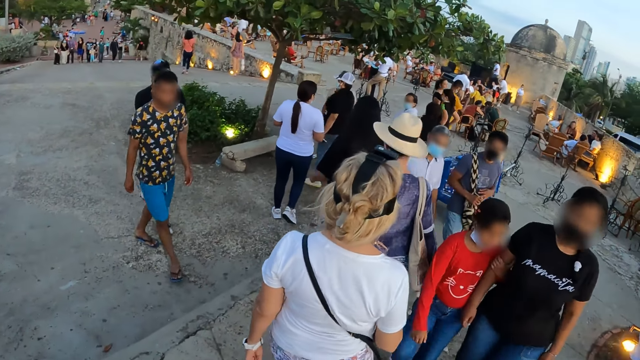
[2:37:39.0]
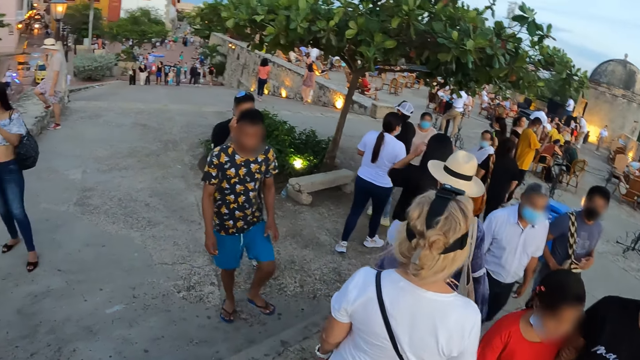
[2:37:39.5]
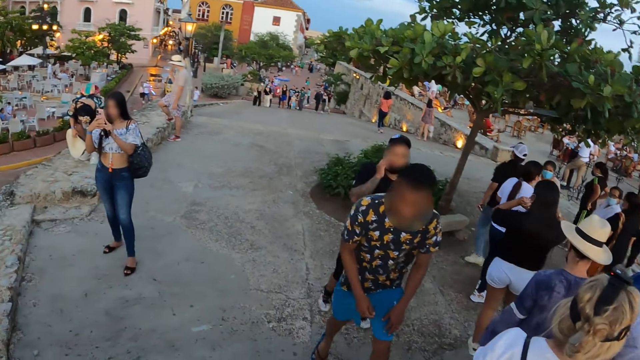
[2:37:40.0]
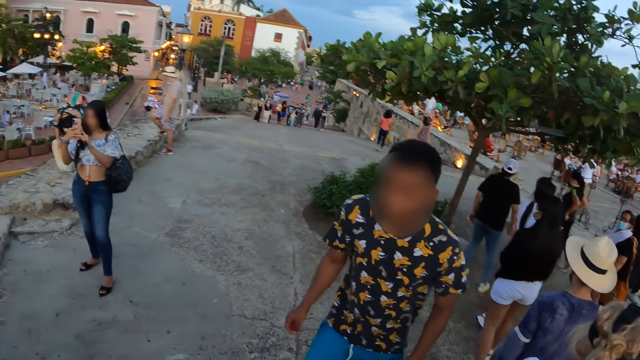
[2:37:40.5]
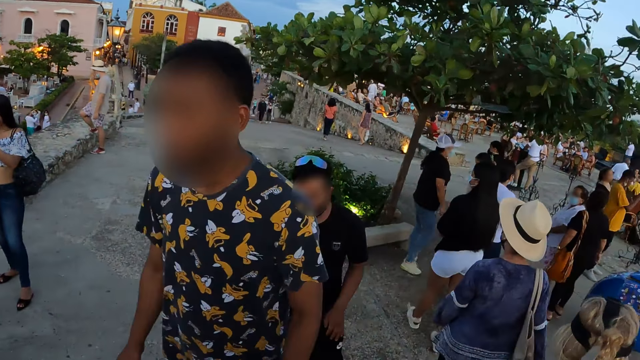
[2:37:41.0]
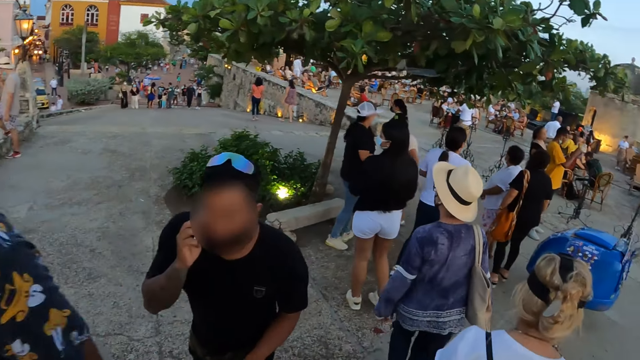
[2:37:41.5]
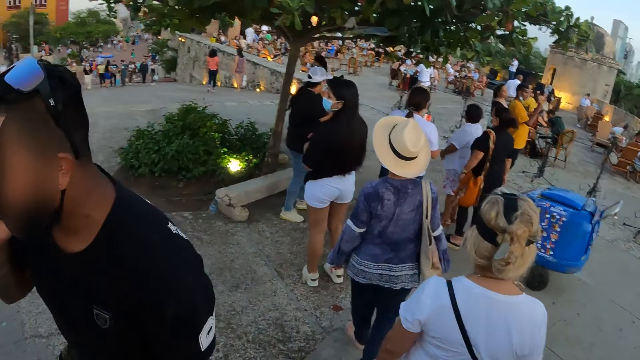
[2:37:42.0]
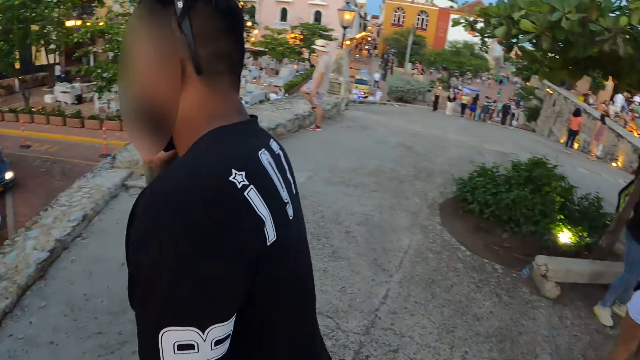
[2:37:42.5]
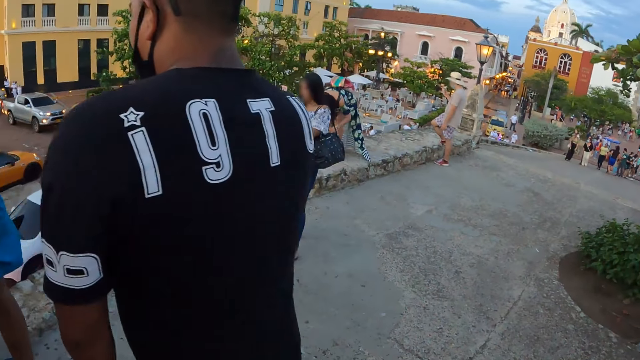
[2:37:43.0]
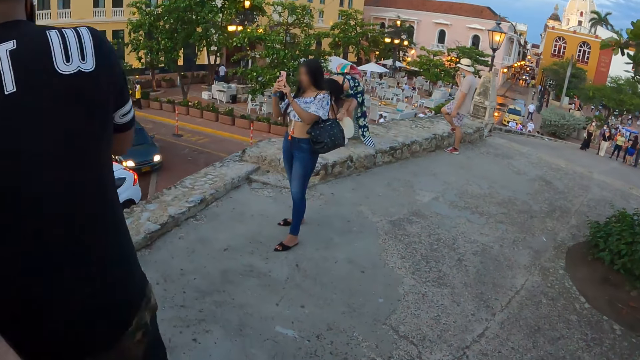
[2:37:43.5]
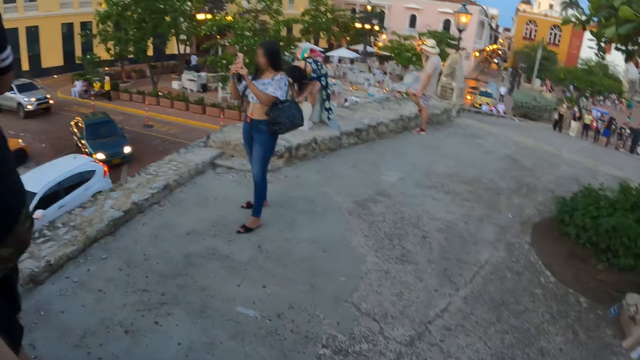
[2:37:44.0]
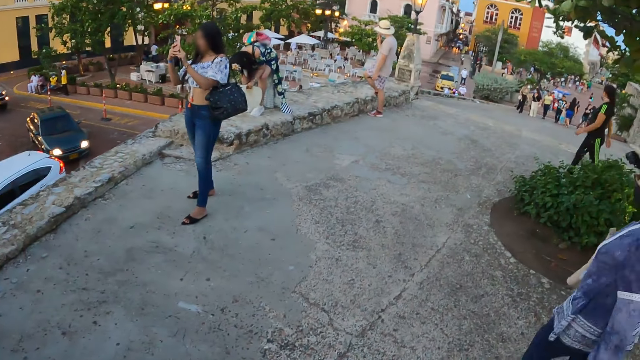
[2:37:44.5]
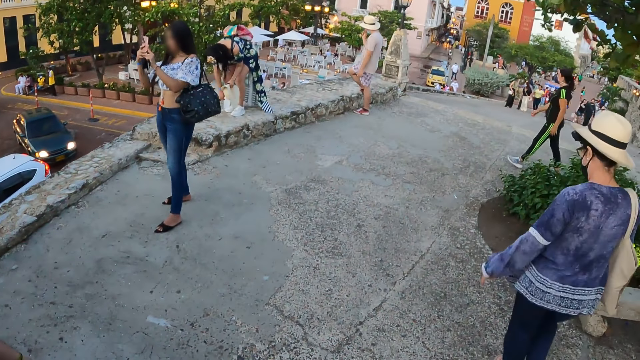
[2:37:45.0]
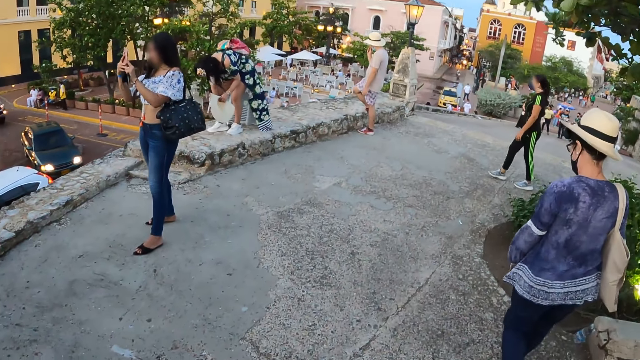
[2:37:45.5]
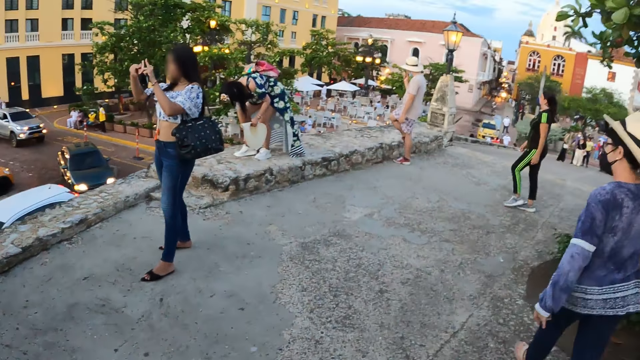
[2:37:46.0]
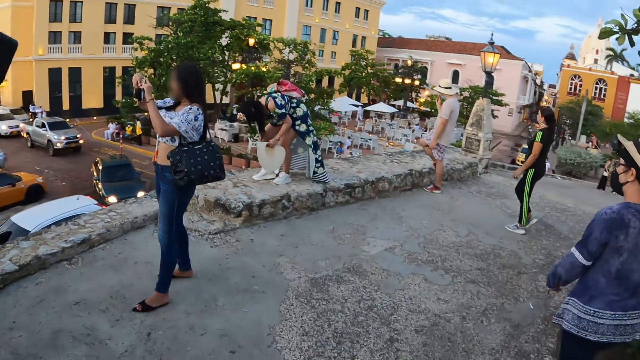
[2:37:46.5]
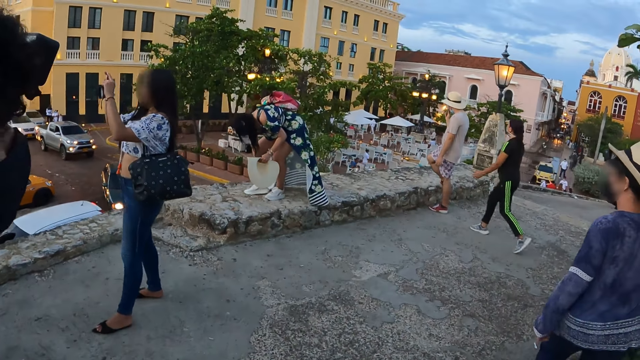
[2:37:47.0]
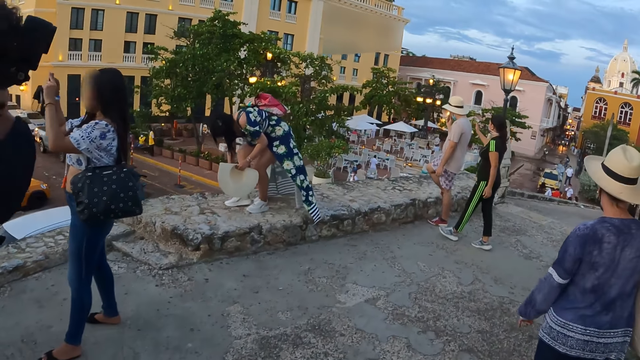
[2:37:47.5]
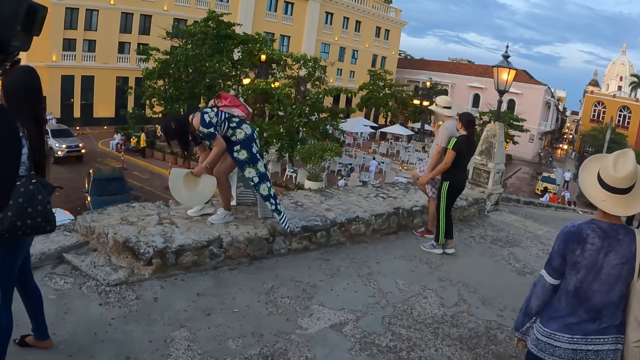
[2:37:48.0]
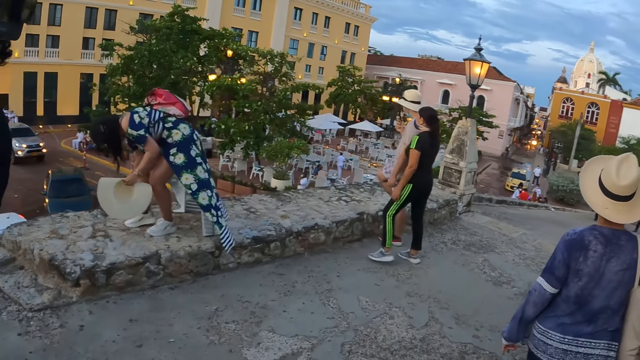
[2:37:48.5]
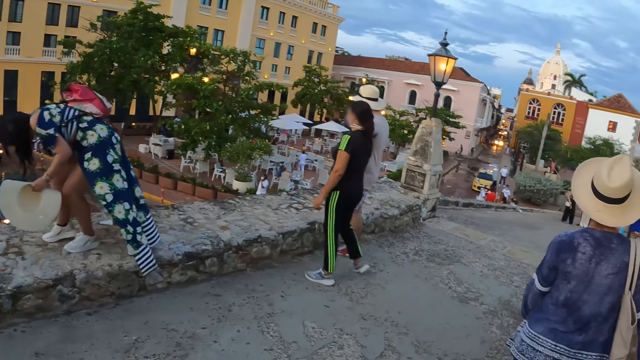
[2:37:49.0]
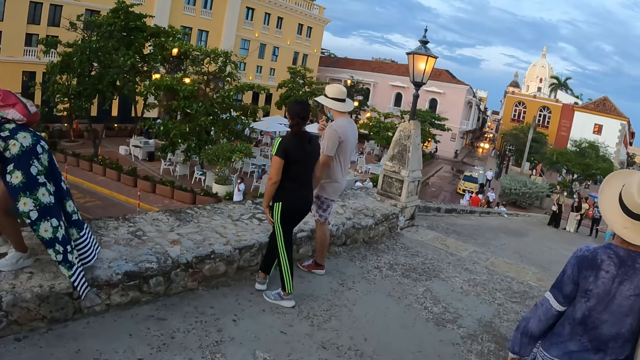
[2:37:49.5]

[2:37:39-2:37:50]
The camera wearer walks along the street.

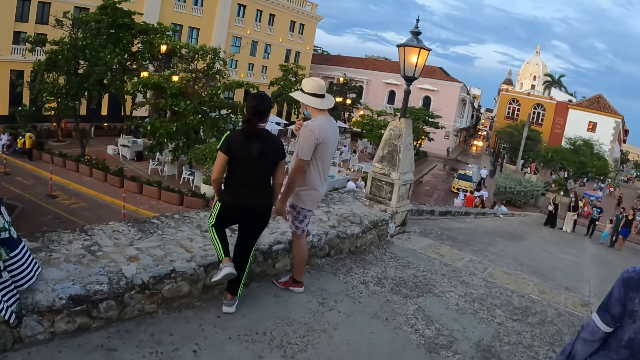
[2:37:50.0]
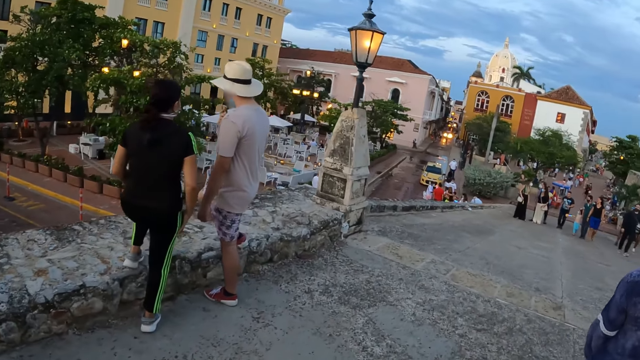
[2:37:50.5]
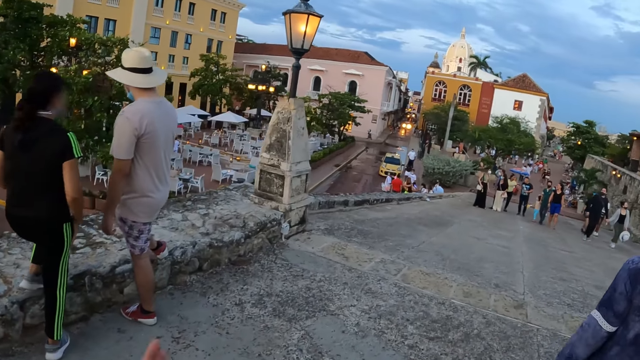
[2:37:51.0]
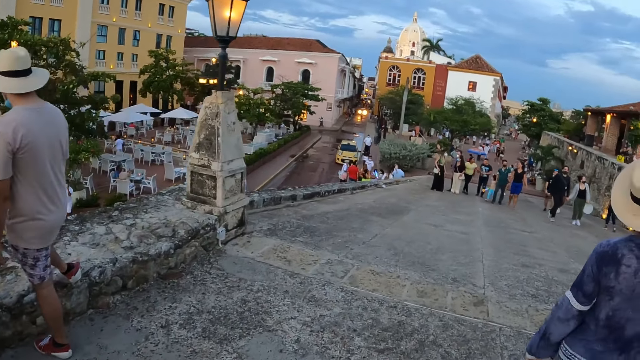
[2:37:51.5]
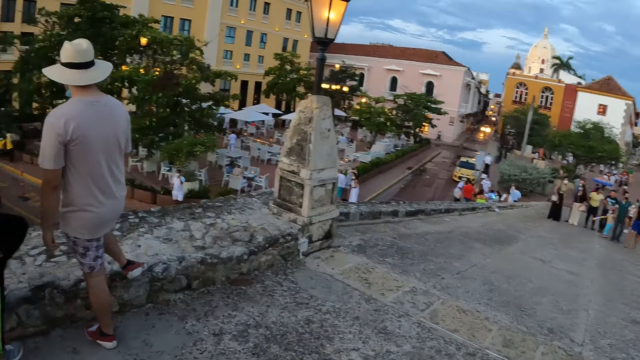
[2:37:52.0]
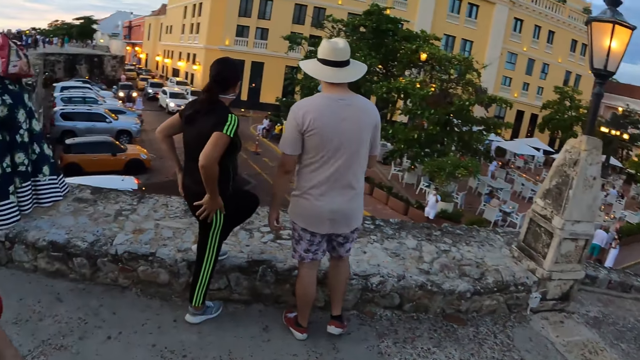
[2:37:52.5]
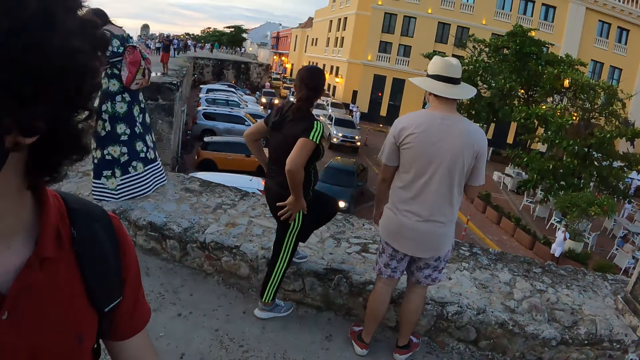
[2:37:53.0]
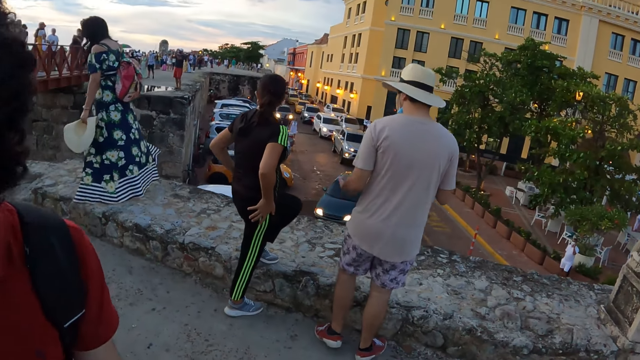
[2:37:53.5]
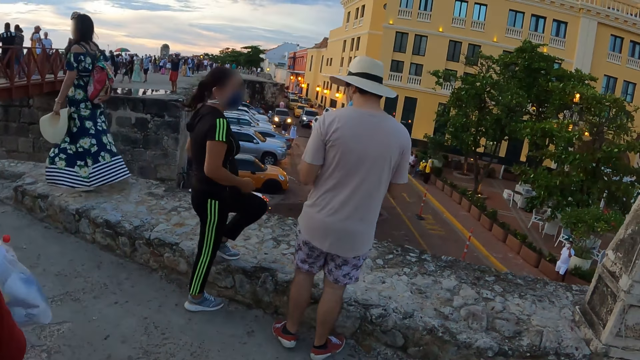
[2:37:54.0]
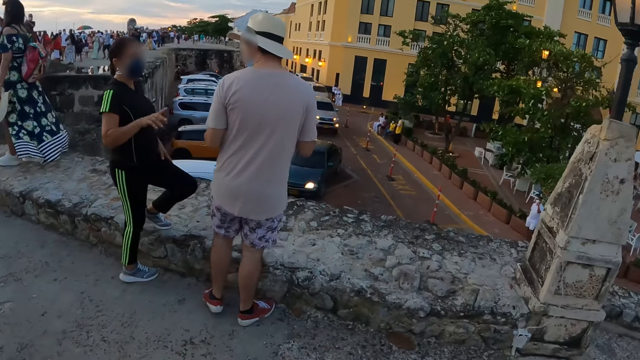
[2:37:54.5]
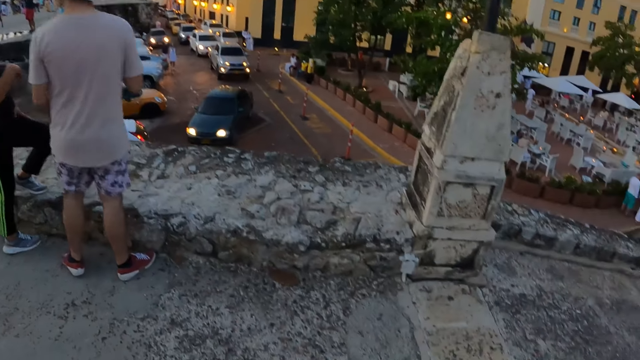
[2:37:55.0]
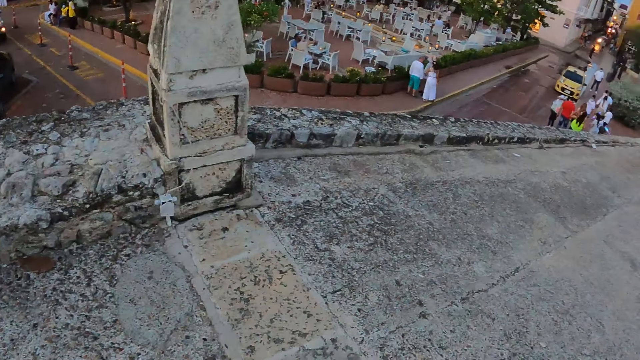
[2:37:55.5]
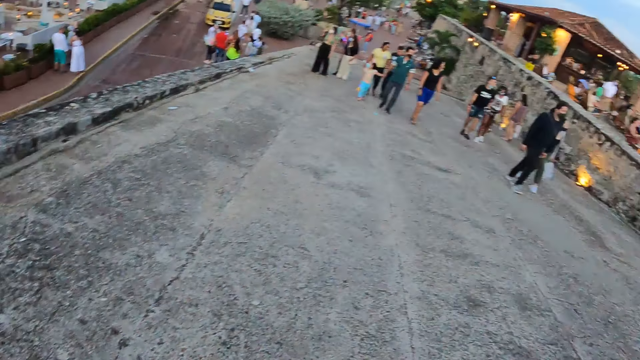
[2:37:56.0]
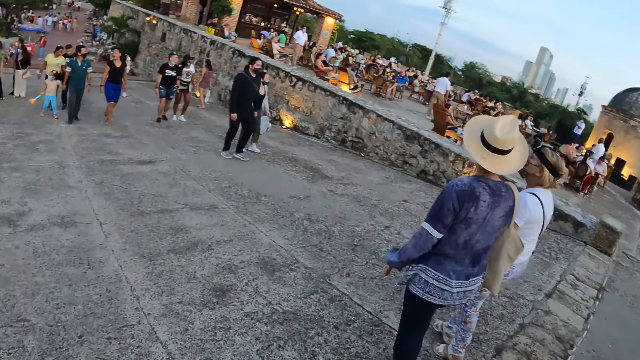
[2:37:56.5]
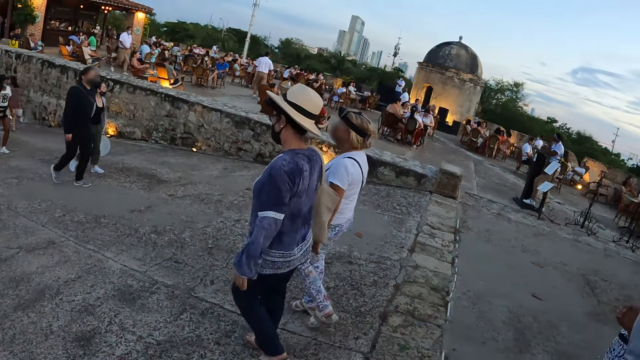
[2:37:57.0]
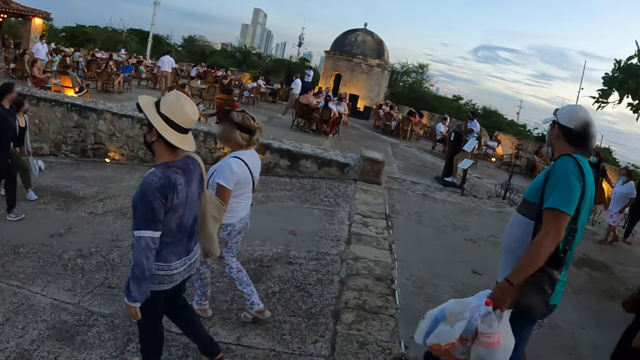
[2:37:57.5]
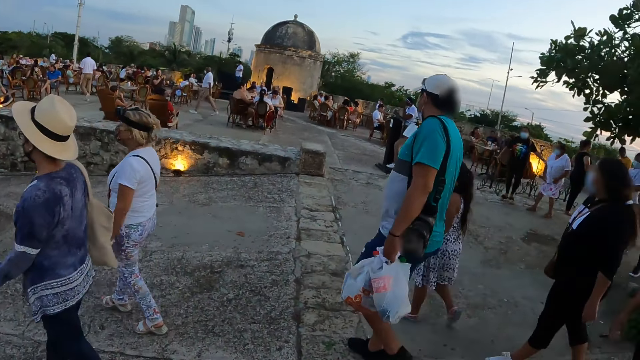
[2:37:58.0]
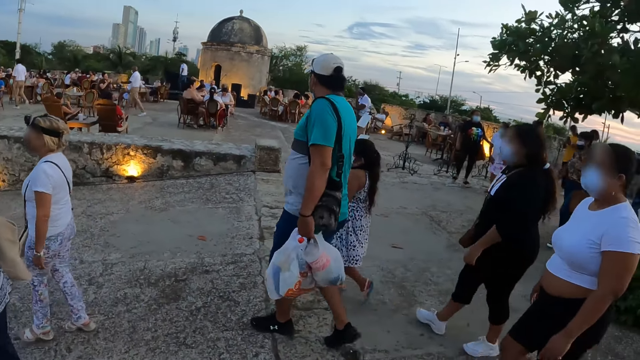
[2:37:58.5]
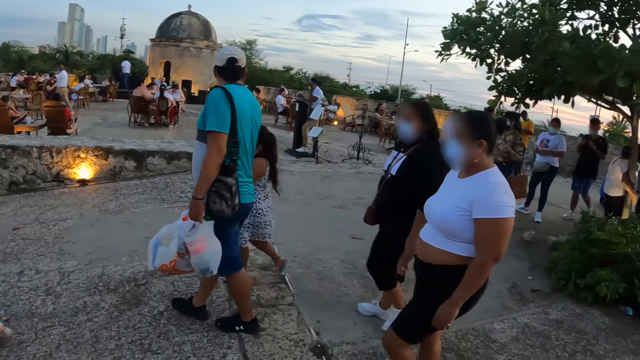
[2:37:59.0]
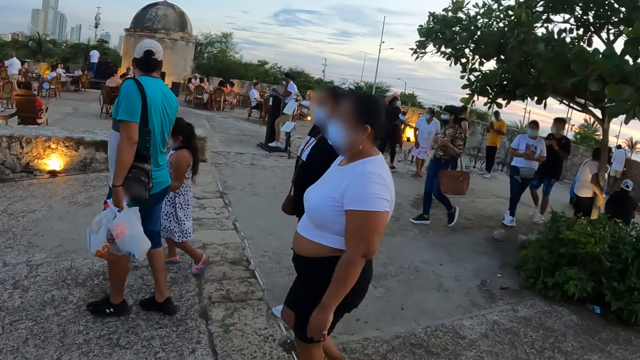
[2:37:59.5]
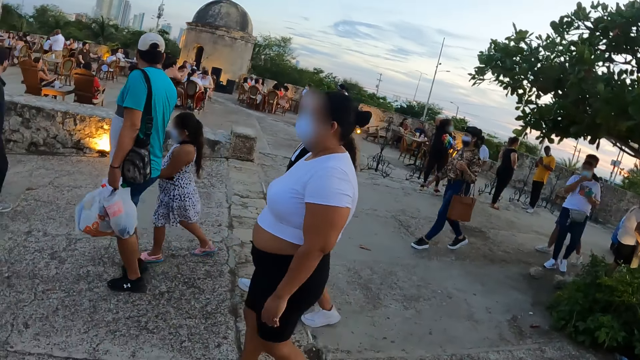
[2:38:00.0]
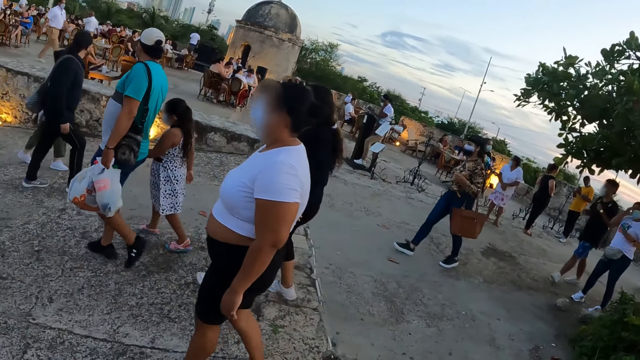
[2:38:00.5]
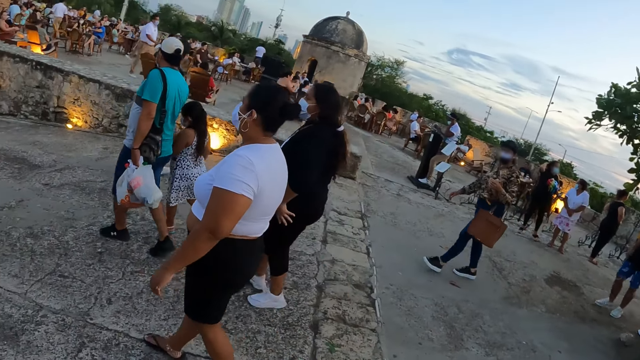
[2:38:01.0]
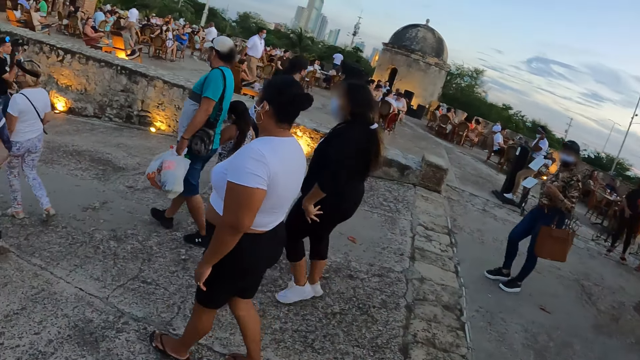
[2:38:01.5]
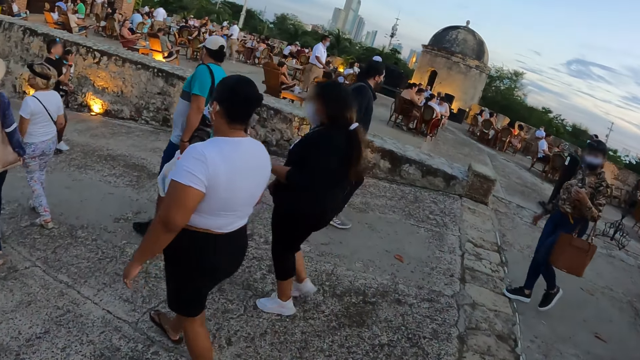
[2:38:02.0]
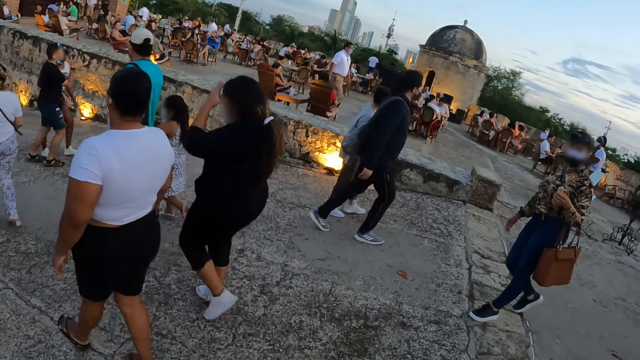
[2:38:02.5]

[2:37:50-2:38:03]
The camera wearer looks around.
